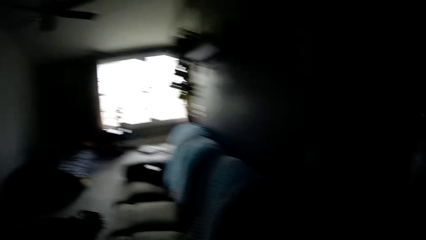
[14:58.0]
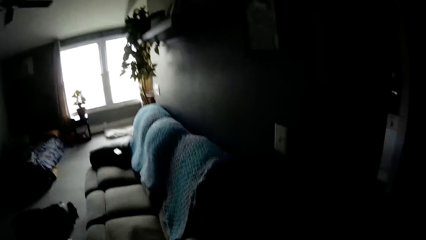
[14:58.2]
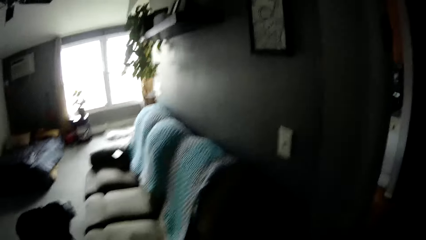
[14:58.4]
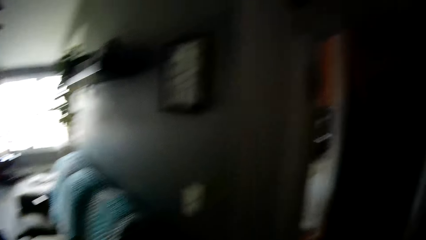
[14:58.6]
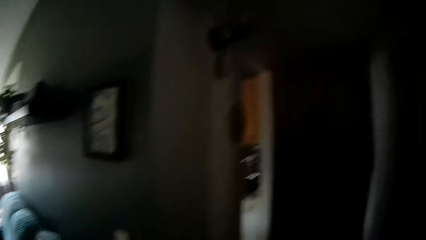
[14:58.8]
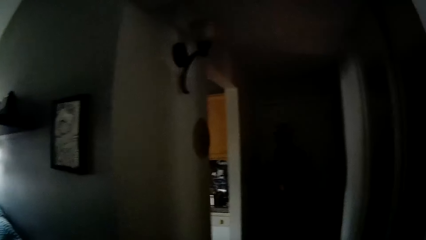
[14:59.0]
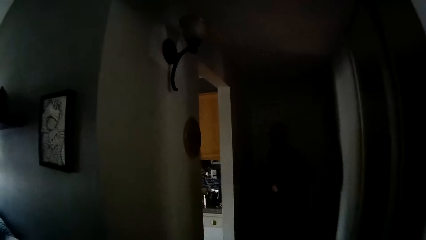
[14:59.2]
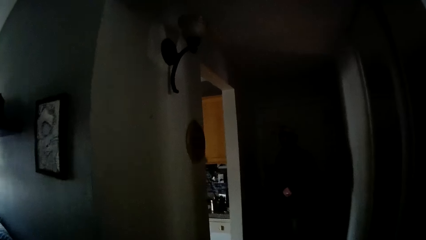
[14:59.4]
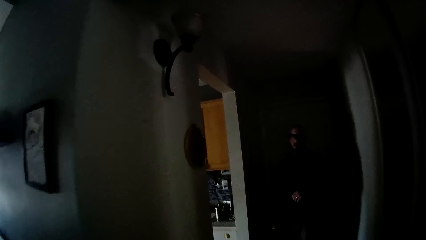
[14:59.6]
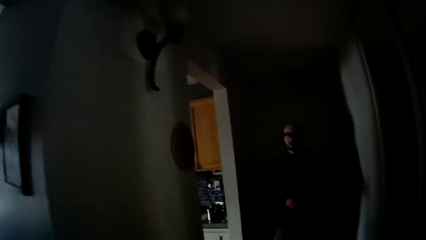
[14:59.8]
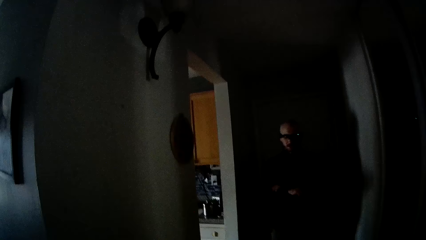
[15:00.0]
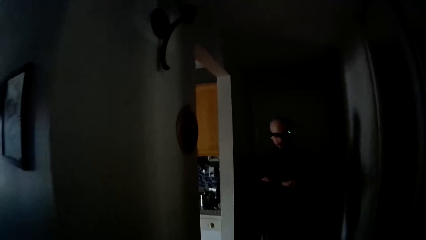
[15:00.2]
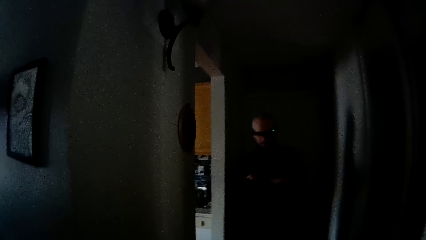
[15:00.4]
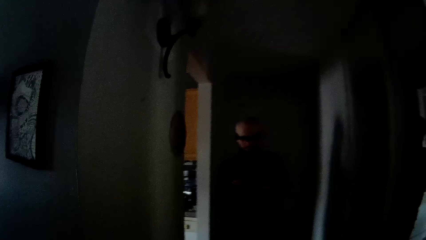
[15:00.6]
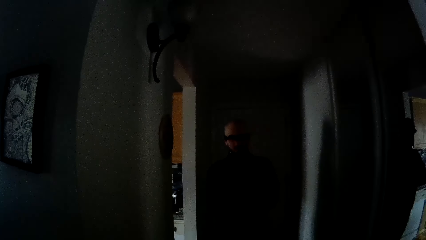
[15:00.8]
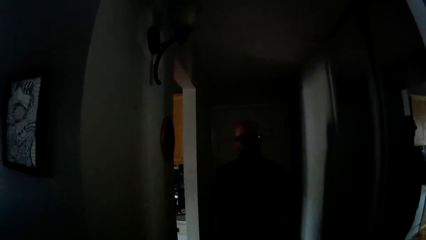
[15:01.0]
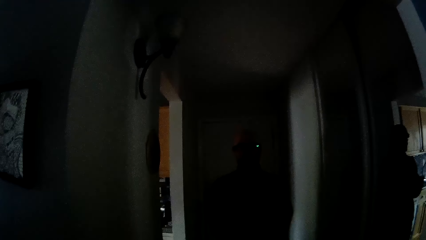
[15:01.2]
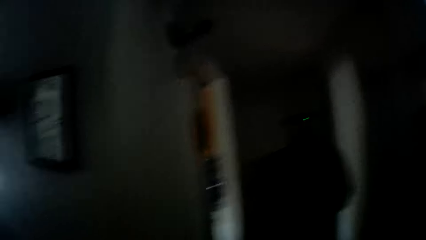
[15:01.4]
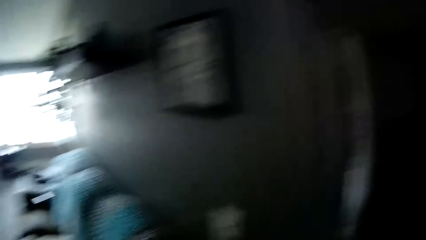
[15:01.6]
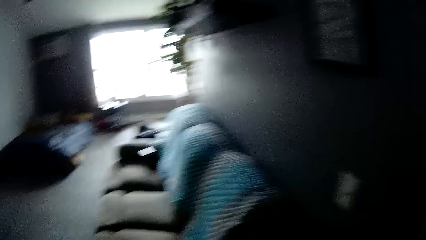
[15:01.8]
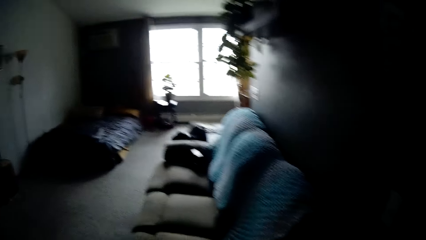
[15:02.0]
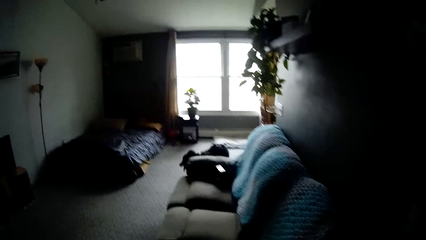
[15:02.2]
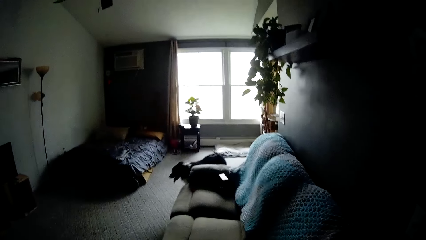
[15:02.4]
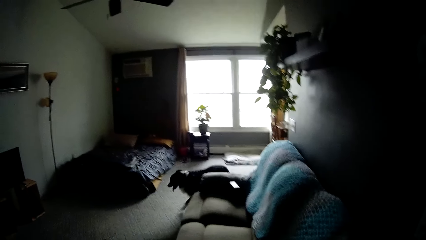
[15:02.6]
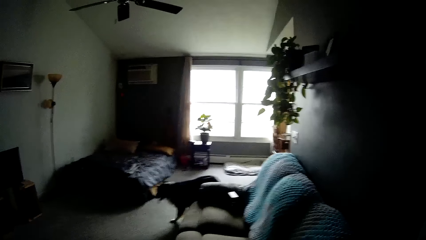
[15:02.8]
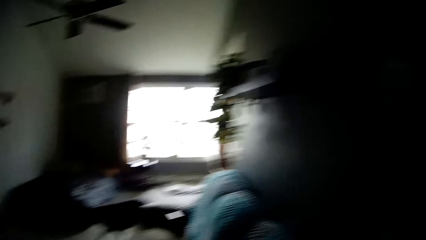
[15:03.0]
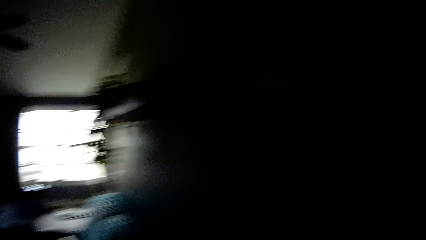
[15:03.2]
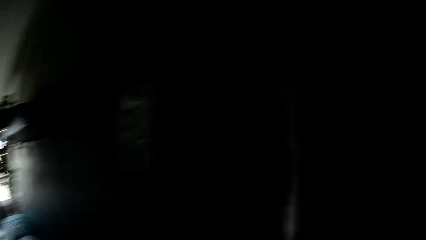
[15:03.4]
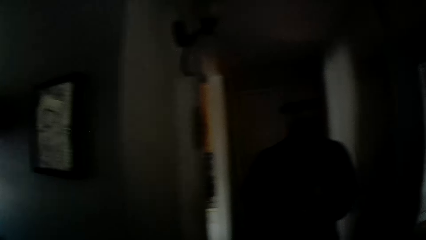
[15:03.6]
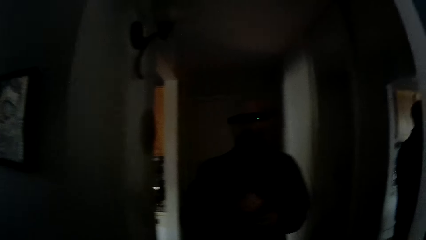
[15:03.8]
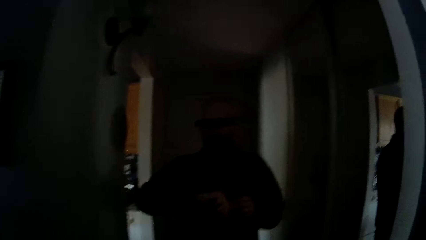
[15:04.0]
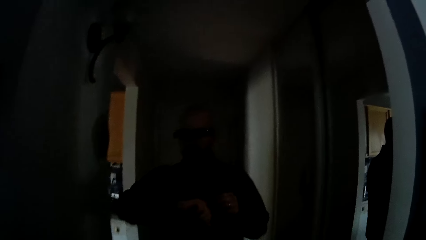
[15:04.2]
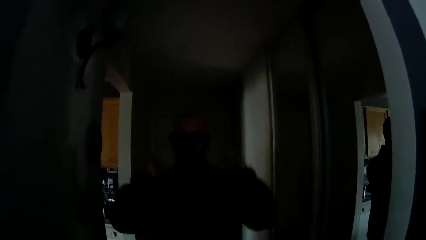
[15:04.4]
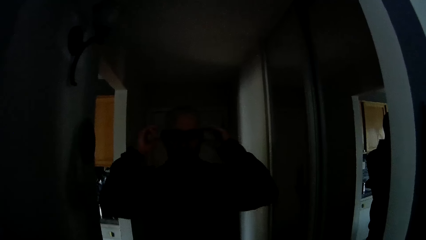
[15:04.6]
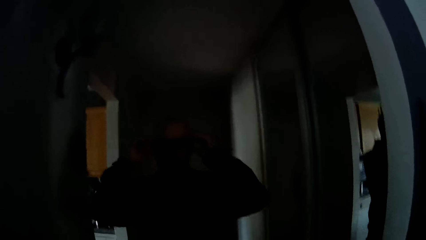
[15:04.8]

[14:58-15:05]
The camera wearer interacts with a man.
